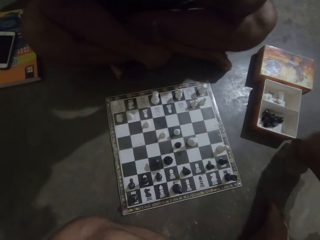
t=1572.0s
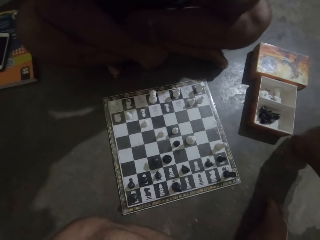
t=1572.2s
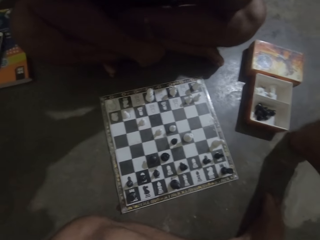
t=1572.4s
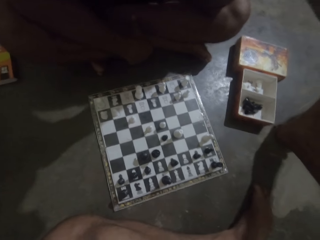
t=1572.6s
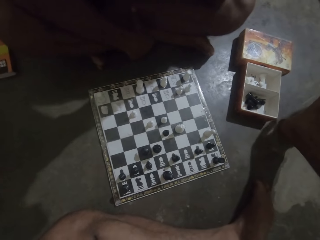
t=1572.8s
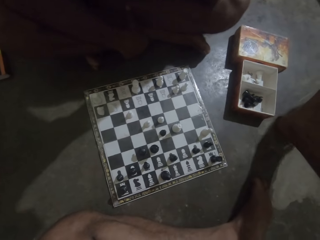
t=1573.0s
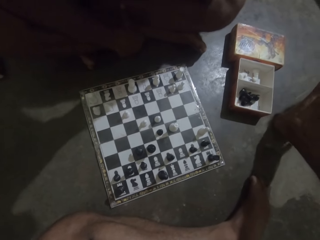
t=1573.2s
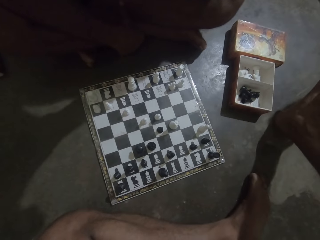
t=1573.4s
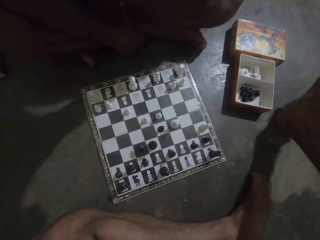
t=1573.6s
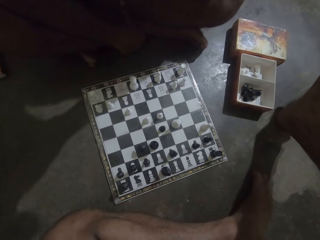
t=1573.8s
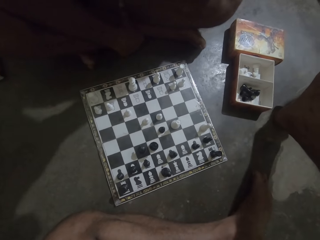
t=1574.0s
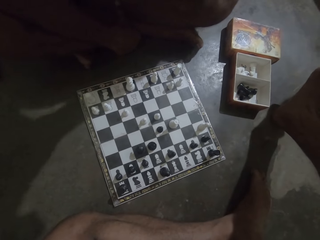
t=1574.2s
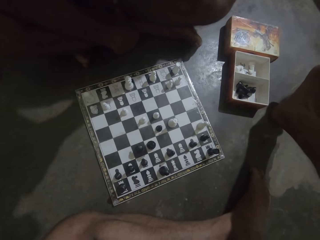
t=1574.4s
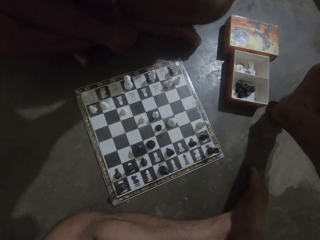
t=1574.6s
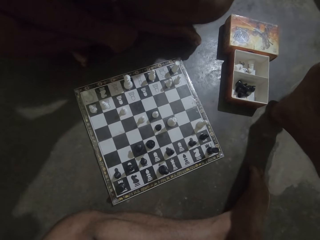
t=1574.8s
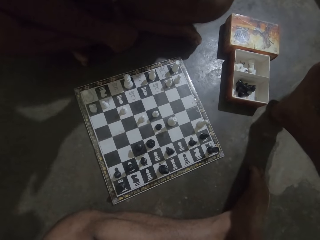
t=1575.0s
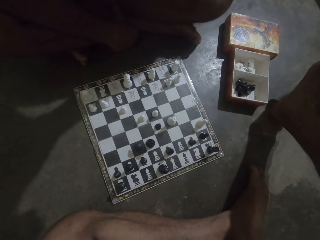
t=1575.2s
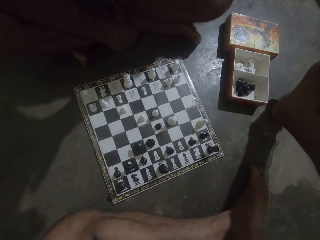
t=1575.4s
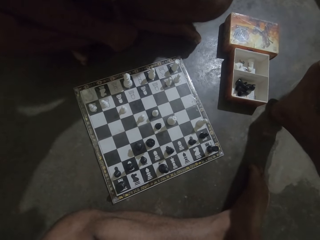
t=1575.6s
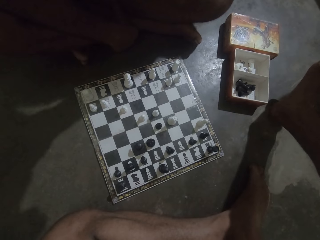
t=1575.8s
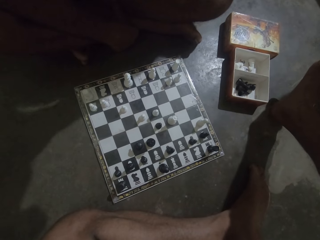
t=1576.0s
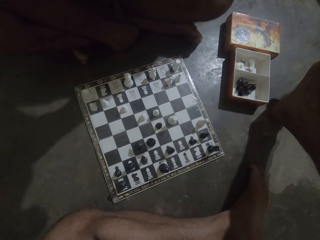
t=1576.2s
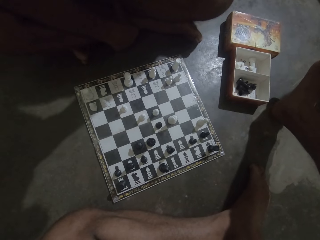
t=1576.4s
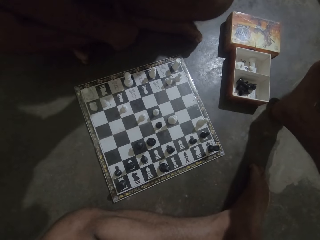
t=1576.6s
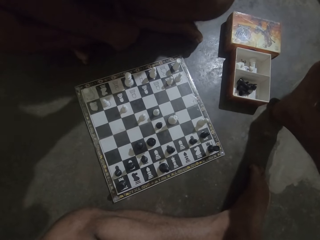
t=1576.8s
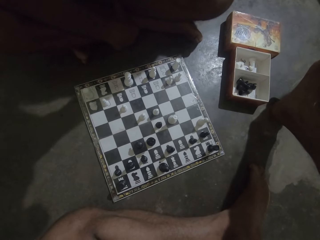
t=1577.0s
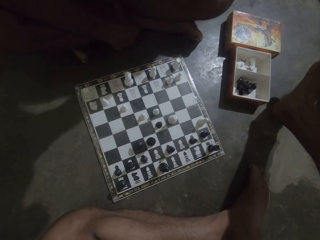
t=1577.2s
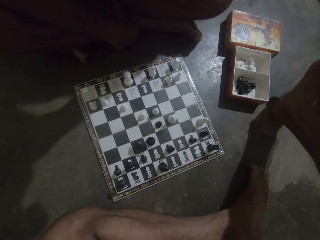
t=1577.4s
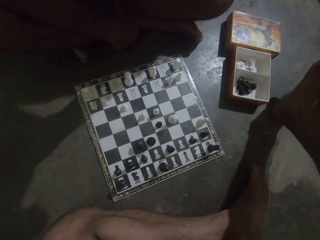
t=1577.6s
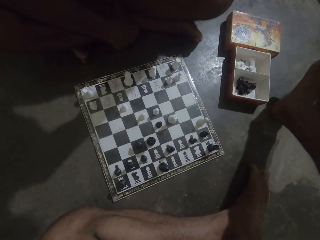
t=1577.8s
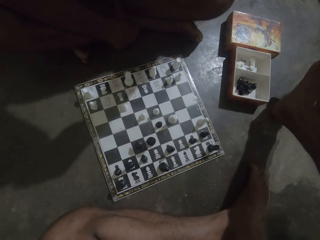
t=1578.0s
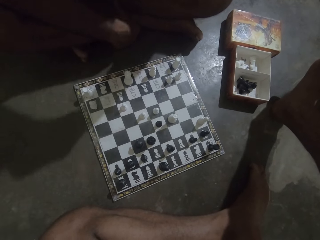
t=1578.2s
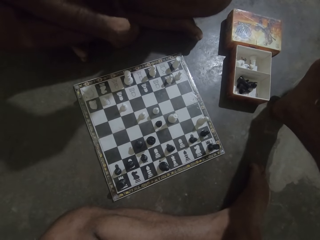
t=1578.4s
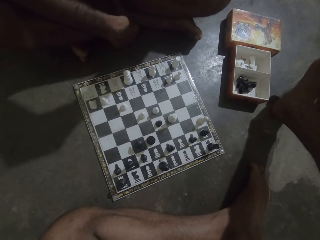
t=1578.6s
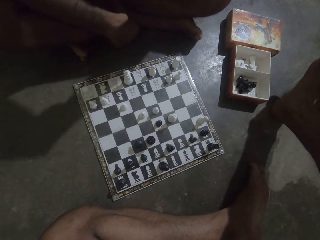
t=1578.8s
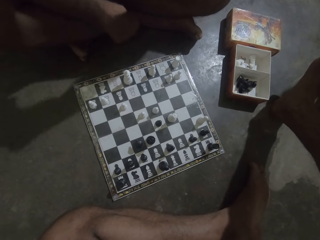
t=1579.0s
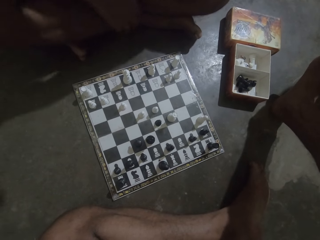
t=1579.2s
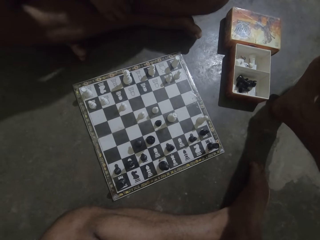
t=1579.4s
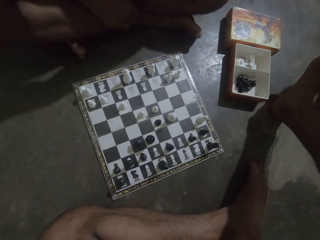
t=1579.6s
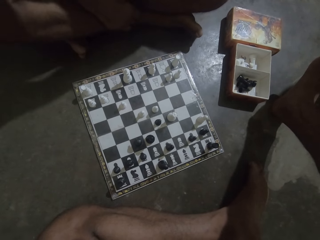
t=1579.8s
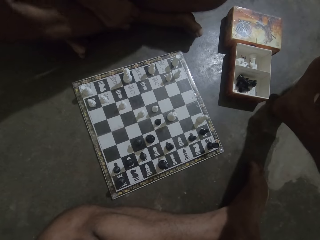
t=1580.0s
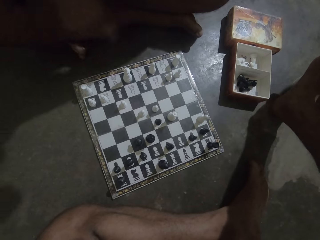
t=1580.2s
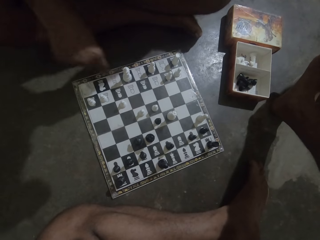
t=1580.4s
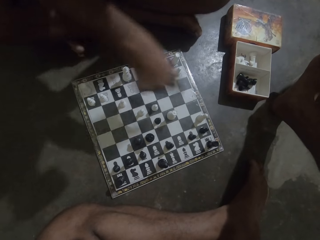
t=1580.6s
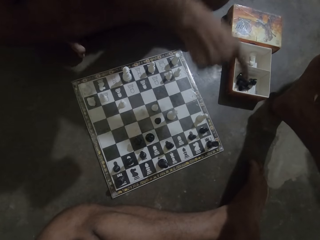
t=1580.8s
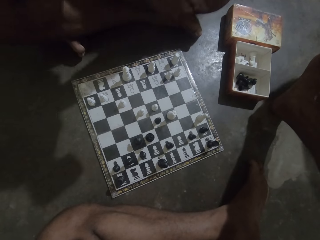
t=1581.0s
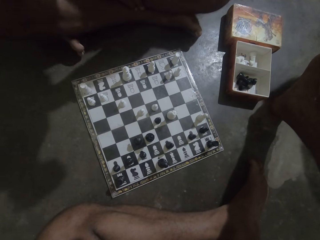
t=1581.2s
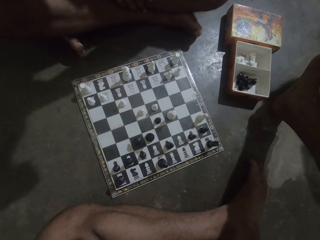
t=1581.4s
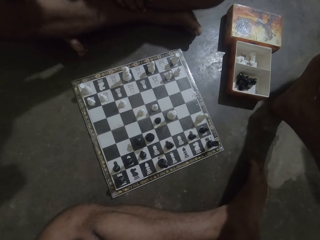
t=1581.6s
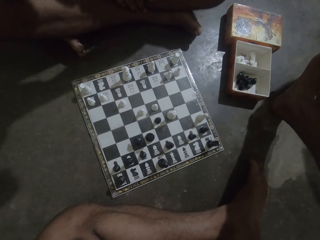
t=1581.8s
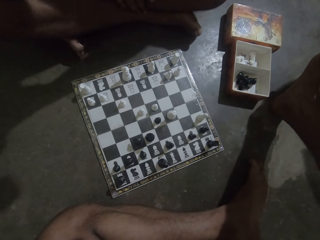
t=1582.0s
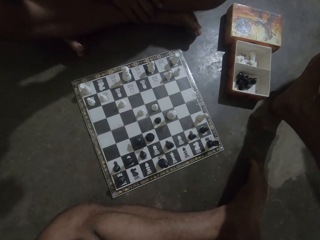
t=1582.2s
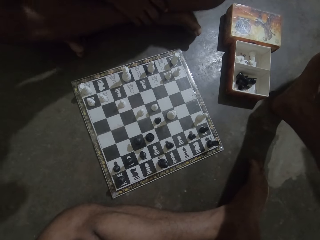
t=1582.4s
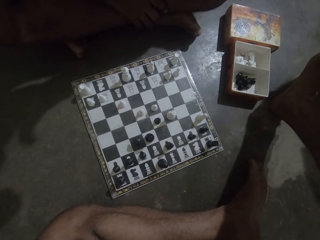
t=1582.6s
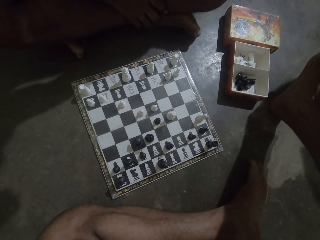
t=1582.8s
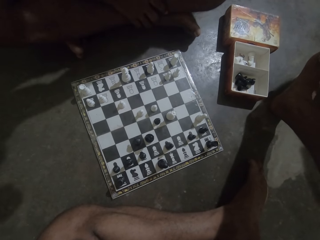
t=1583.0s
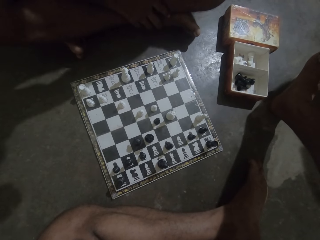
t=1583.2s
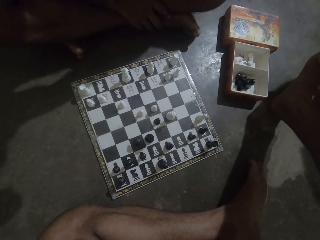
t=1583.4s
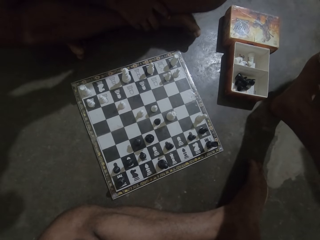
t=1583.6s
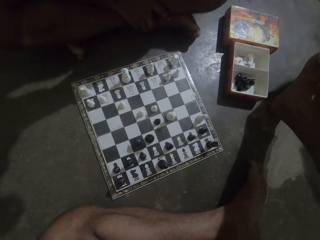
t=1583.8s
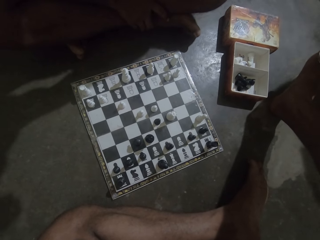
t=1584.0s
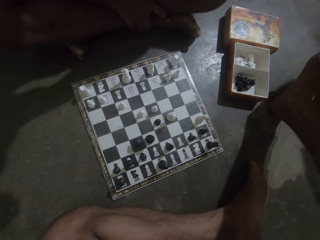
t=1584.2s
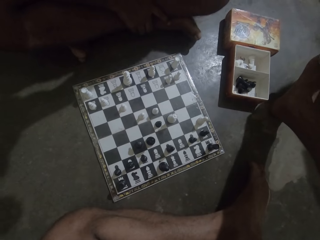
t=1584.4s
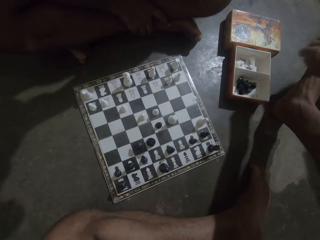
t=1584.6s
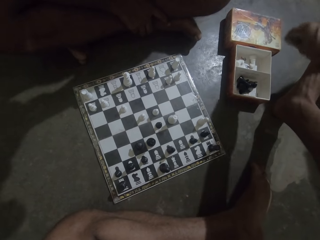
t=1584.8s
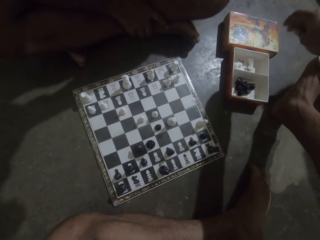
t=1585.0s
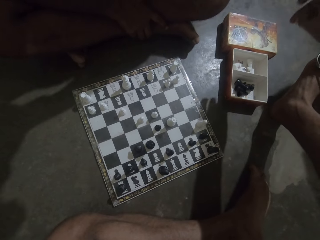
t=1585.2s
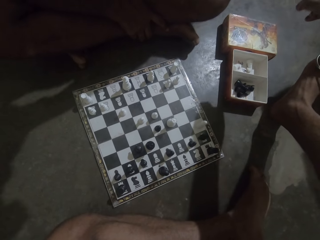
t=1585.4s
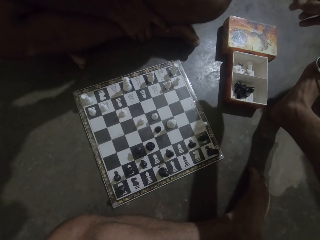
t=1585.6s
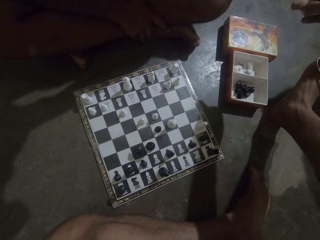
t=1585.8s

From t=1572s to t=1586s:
A man moves his hand. The camera wearer looks at the chess board.

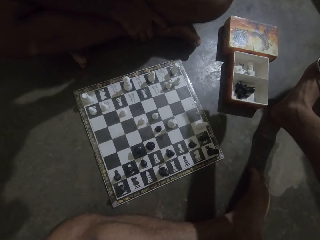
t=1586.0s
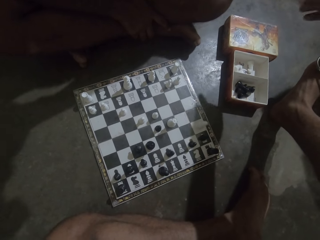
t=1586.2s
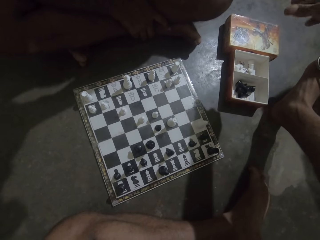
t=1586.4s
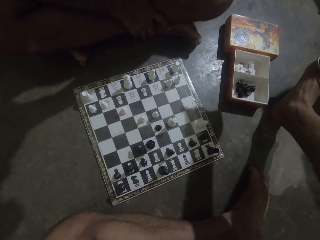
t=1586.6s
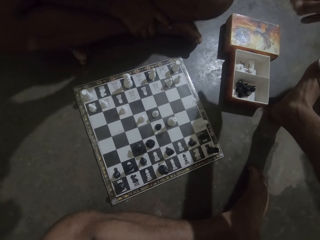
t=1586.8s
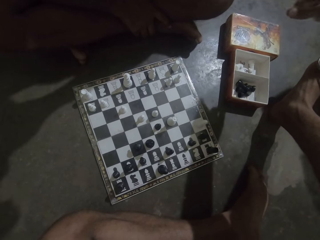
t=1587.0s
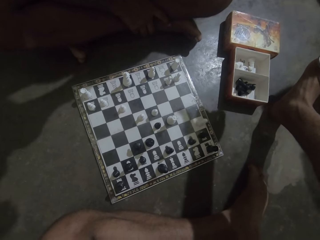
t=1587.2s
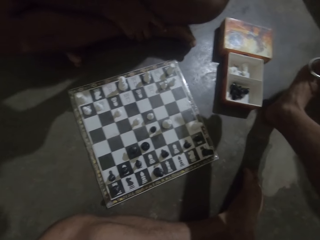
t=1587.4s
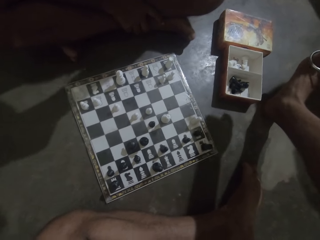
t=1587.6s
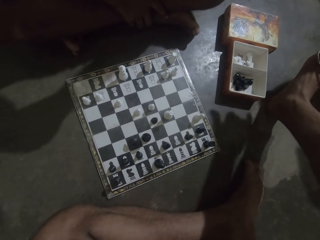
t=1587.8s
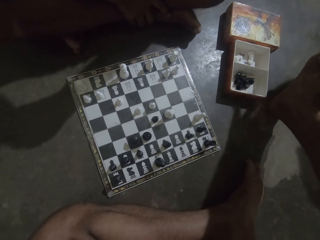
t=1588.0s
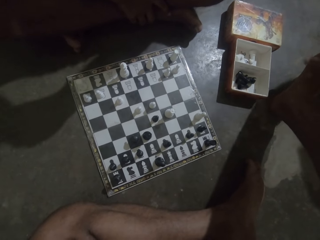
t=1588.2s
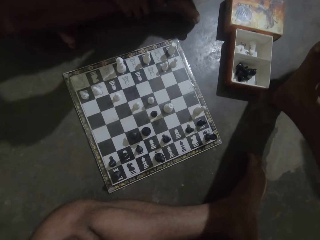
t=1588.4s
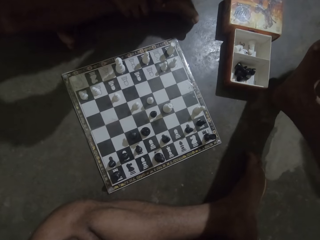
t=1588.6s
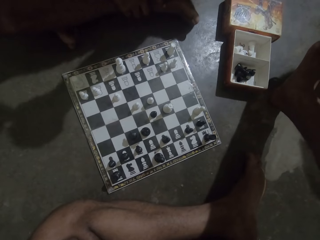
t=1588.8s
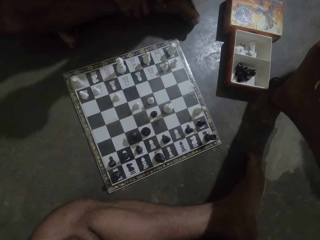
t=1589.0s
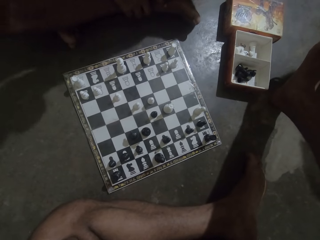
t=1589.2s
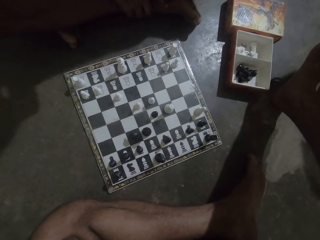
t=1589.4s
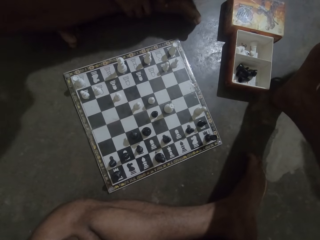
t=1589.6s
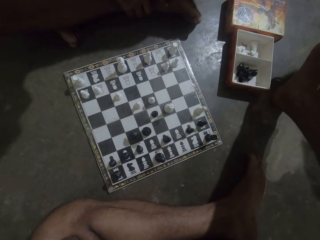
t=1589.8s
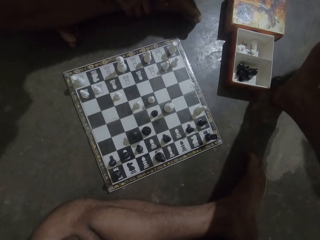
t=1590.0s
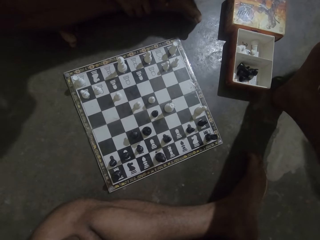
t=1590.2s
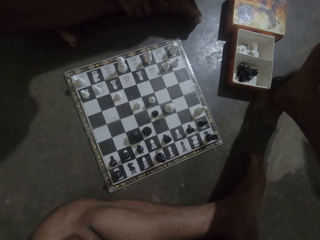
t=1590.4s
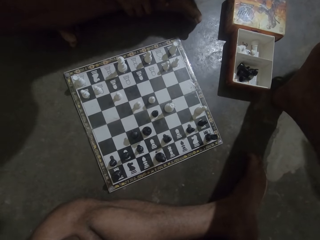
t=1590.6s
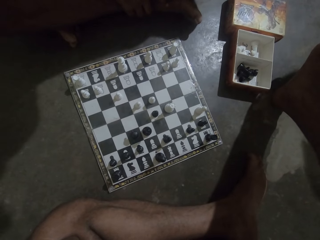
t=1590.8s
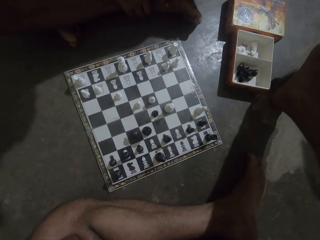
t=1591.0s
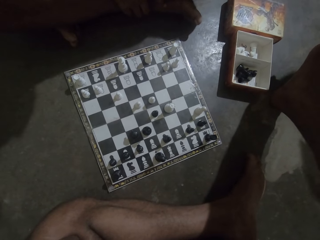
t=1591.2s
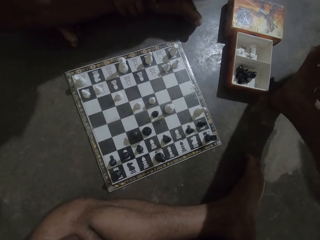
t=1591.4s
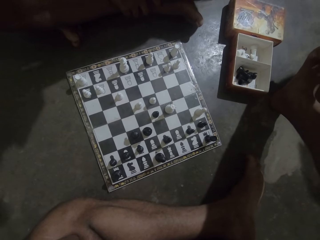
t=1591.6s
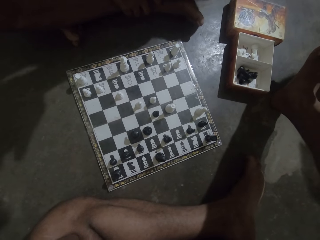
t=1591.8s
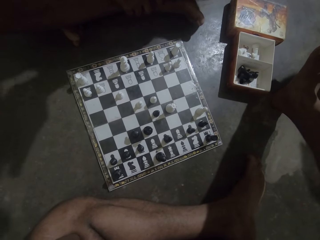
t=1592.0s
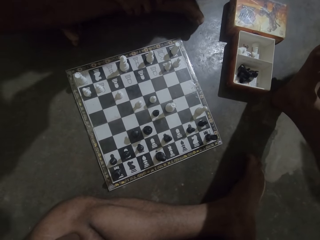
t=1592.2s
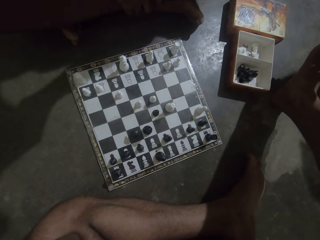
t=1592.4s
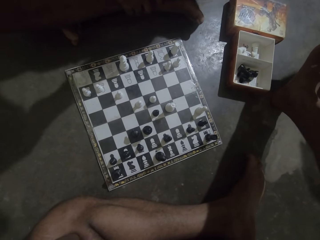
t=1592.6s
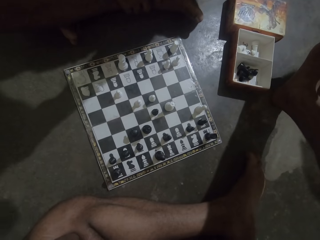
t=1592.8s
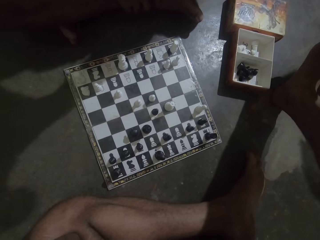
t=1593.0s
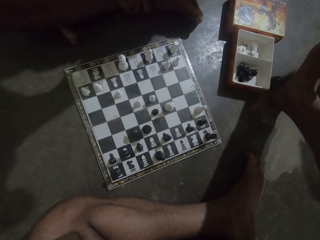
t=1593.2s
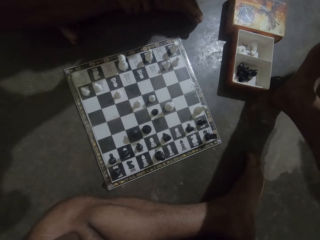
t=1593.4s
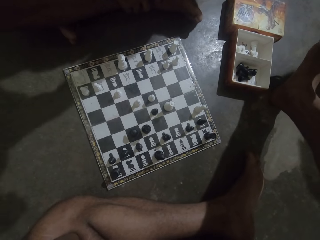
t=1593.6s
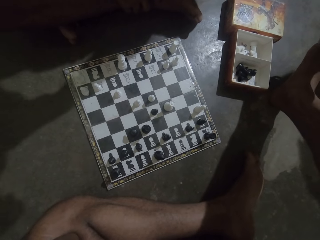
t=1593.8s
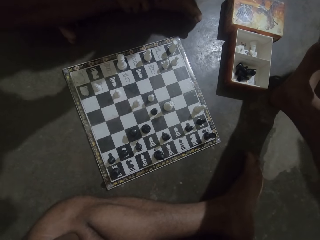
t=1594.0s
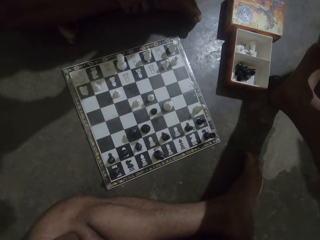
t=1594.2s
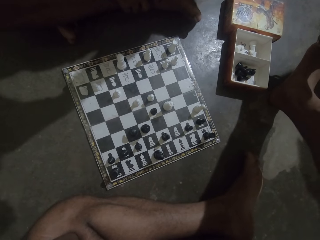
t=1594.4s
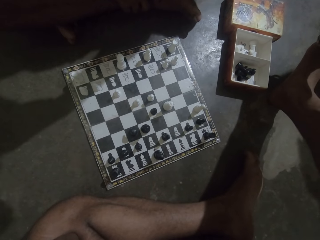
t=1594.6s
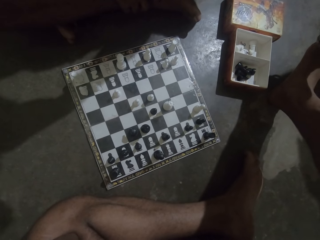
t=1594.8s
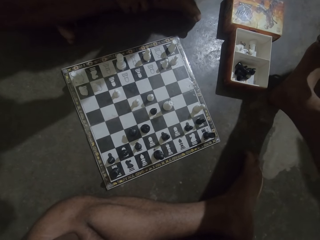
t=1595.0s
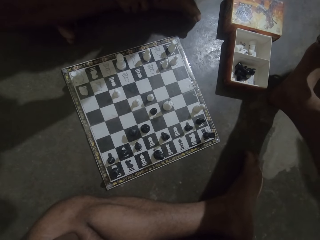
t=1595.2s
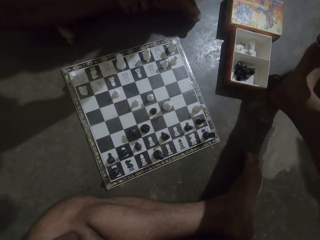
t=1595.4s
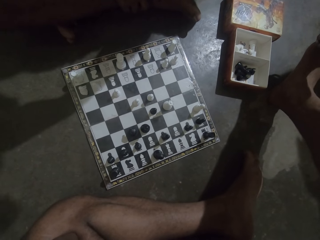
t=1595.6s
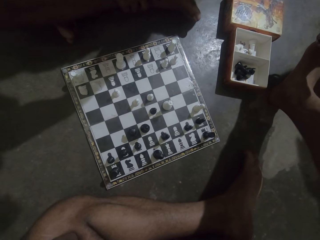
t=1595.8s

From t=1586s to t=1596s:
The camera wearer snaps his fingers. He looks at the chess board.
